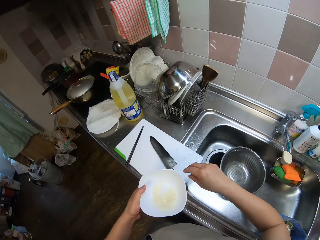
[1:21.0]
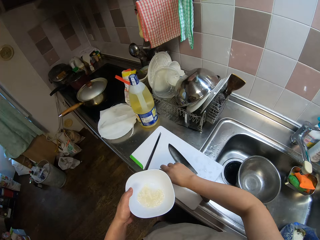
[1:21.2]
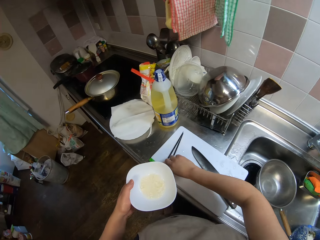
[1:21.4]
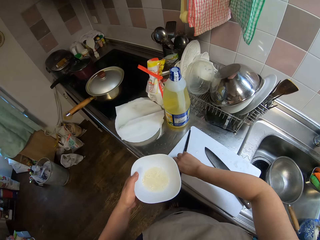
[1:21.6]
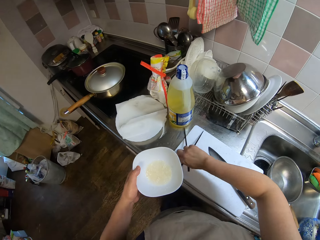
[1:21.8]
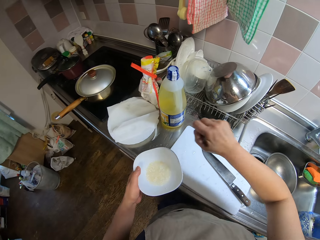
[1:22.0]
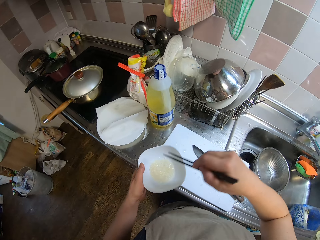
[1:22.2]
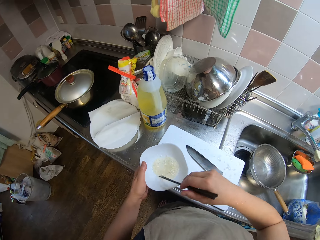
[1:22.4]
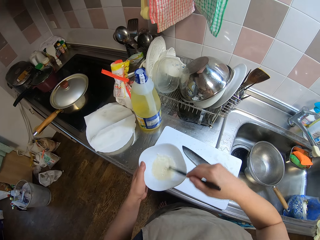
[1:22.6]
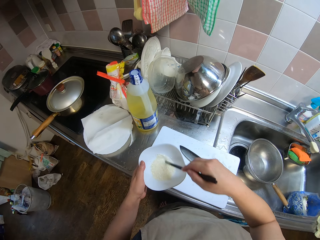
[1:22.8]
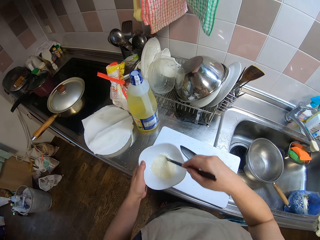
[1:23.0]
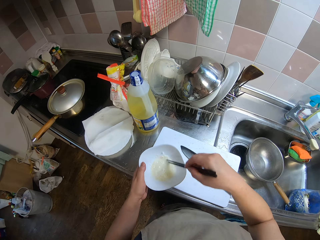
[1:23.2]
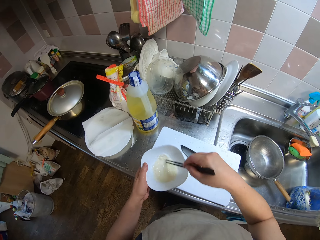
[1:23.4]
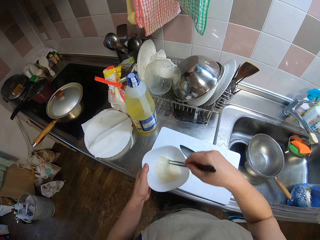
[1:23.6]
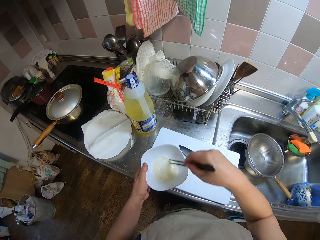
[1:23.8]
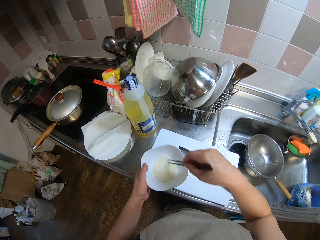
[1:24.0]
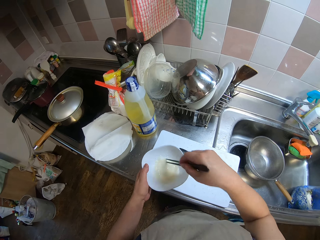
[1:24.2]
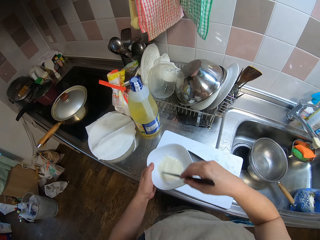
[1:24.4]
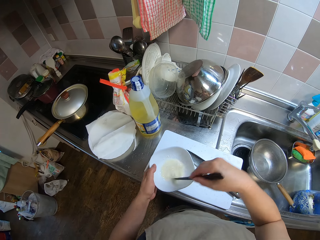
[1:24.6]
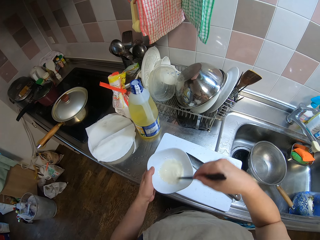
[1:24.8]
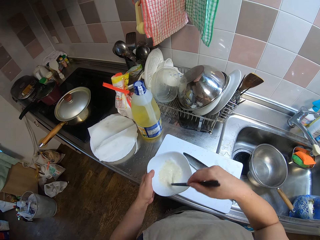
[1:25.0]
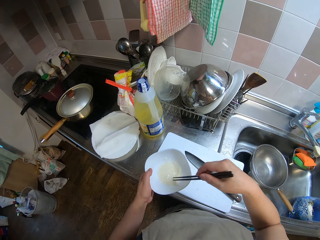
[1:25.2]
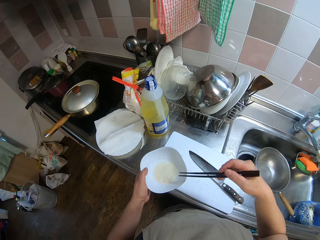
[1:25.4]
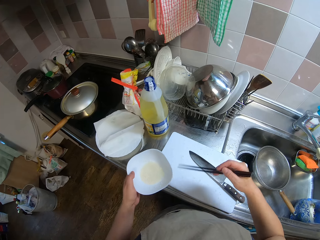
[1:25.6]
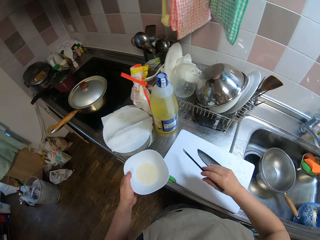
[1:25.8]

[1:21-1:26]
The camera wearer turns off the table. She moves a step. She picks the chopsticks from the chopping board with her right hand. She mixes the flour and water with the chopsticks.

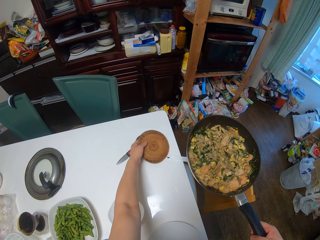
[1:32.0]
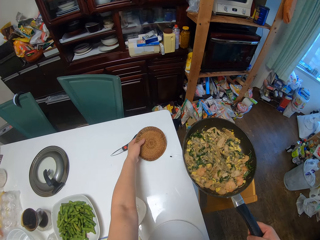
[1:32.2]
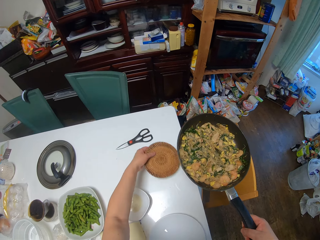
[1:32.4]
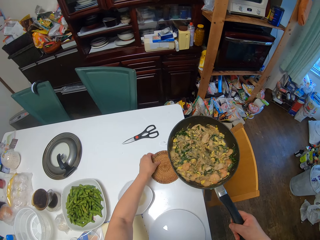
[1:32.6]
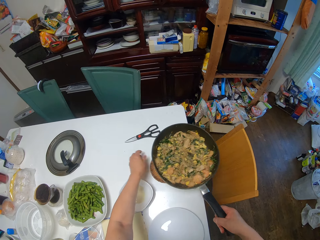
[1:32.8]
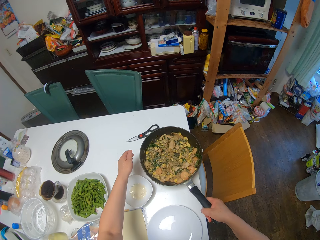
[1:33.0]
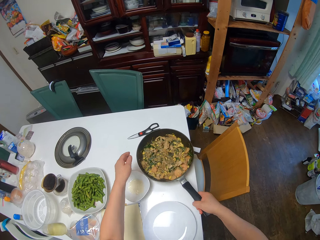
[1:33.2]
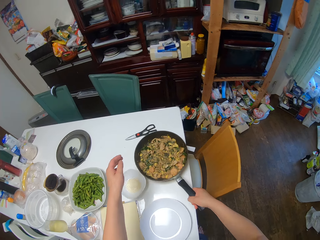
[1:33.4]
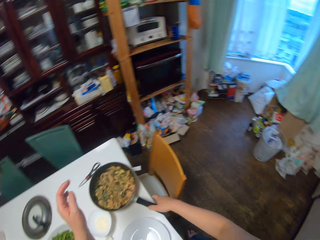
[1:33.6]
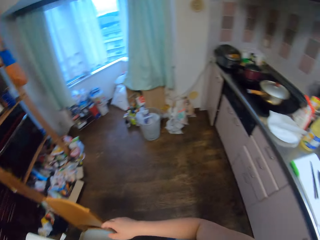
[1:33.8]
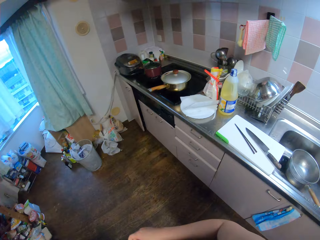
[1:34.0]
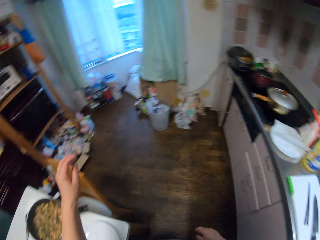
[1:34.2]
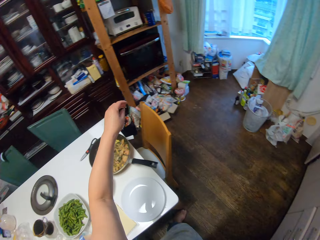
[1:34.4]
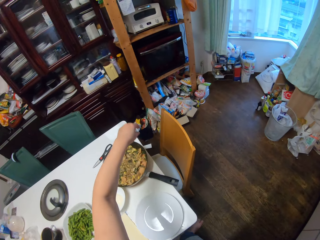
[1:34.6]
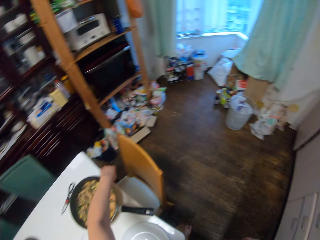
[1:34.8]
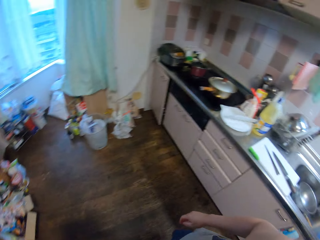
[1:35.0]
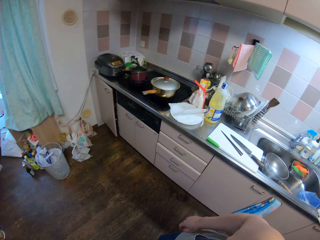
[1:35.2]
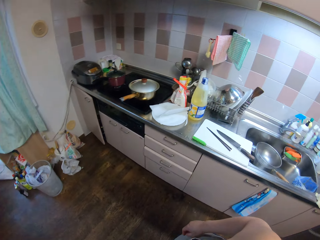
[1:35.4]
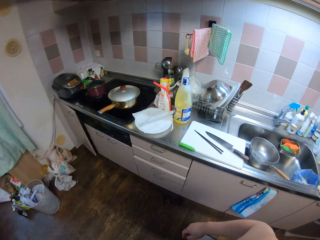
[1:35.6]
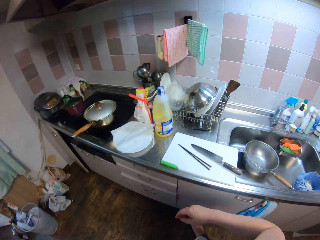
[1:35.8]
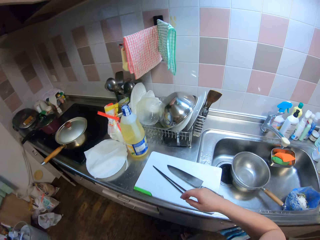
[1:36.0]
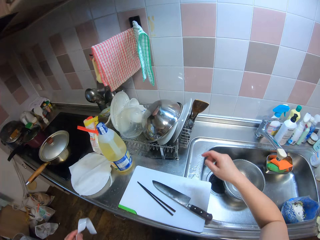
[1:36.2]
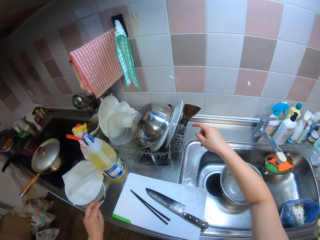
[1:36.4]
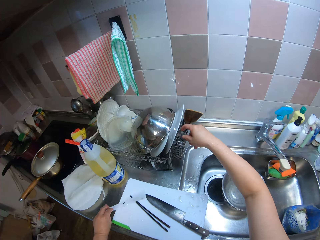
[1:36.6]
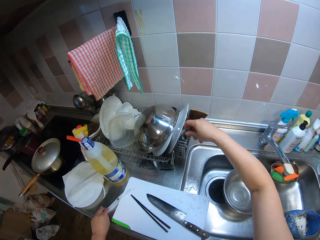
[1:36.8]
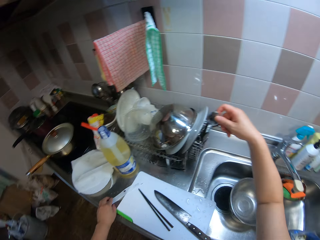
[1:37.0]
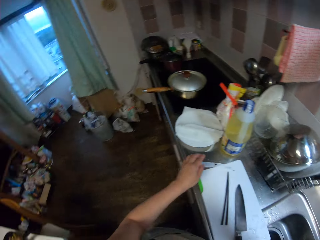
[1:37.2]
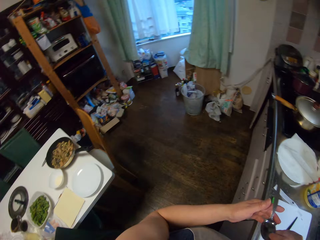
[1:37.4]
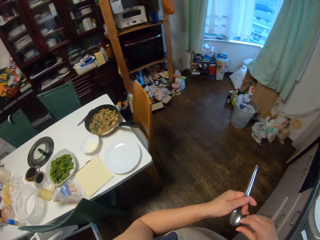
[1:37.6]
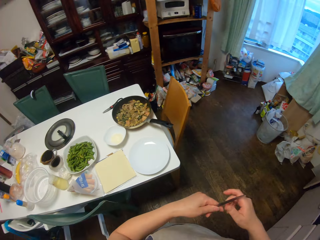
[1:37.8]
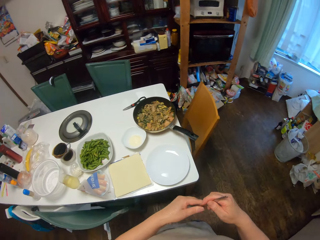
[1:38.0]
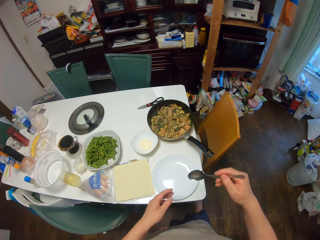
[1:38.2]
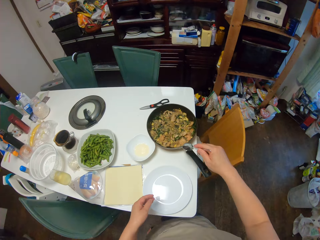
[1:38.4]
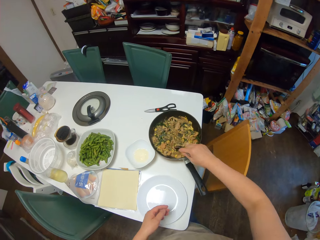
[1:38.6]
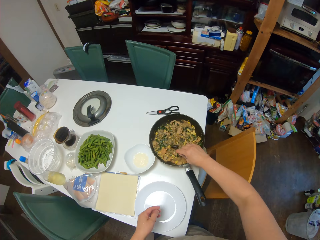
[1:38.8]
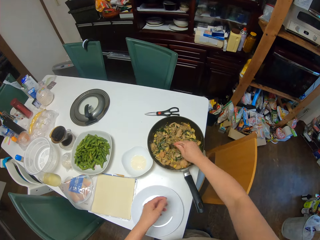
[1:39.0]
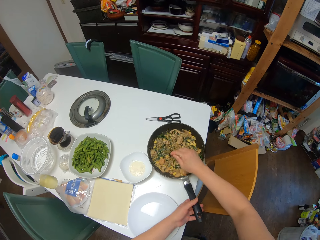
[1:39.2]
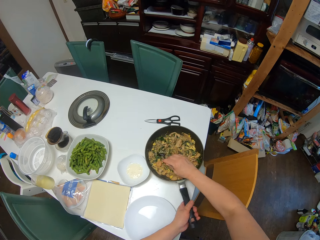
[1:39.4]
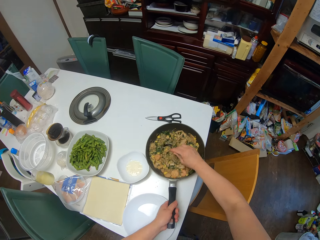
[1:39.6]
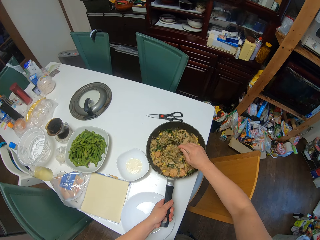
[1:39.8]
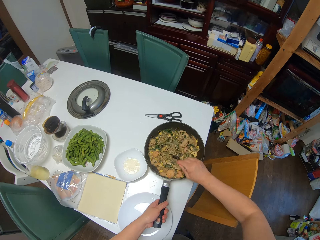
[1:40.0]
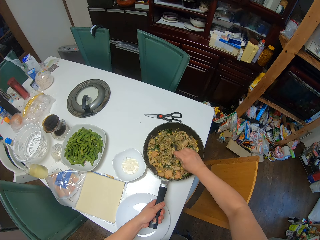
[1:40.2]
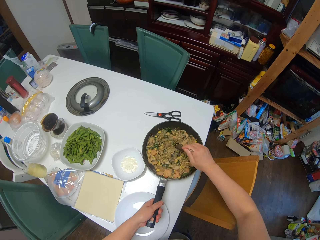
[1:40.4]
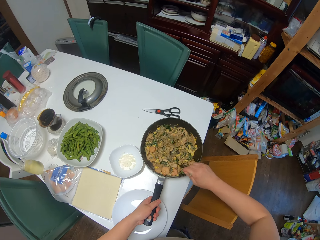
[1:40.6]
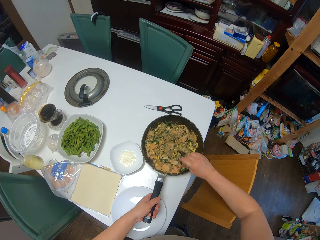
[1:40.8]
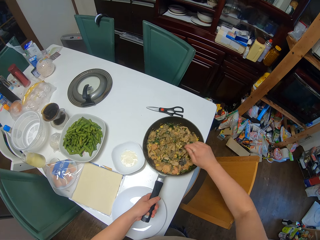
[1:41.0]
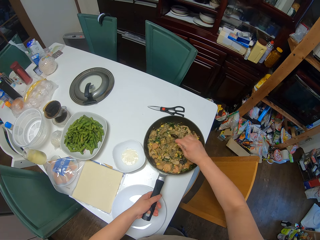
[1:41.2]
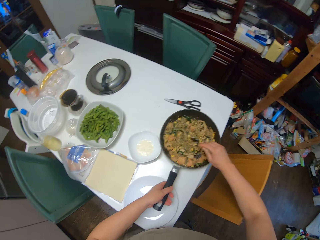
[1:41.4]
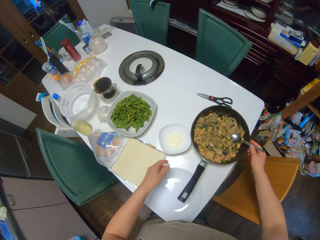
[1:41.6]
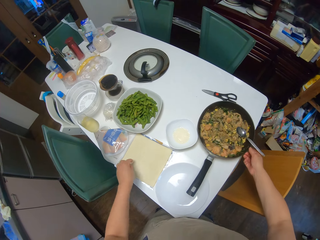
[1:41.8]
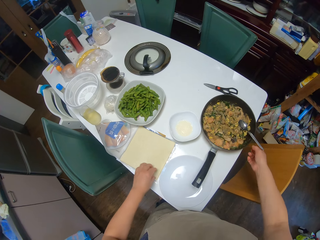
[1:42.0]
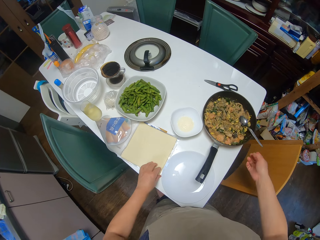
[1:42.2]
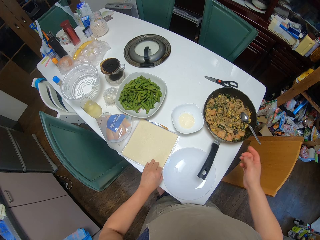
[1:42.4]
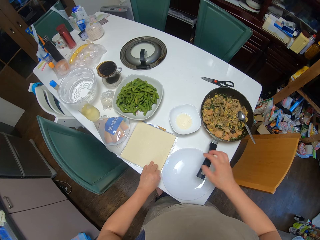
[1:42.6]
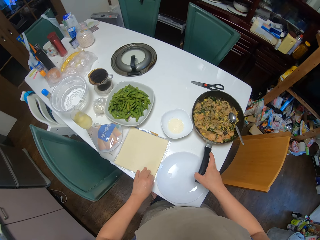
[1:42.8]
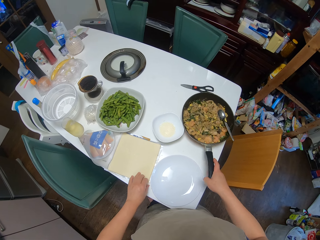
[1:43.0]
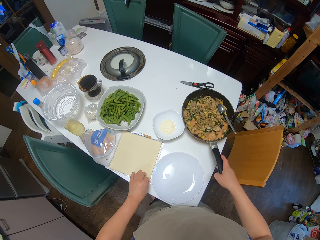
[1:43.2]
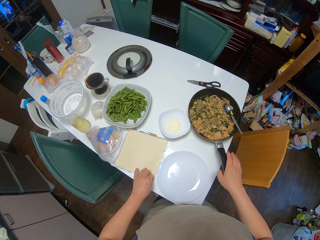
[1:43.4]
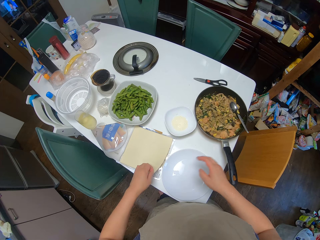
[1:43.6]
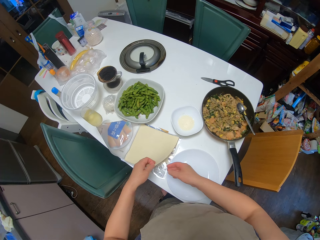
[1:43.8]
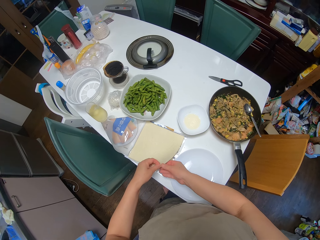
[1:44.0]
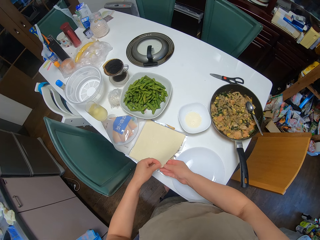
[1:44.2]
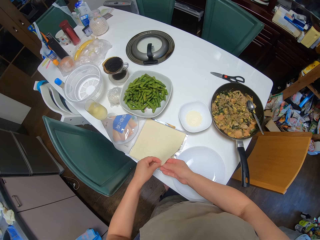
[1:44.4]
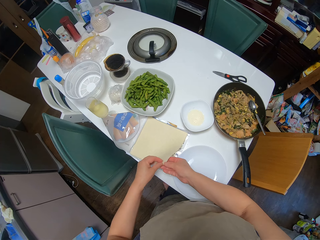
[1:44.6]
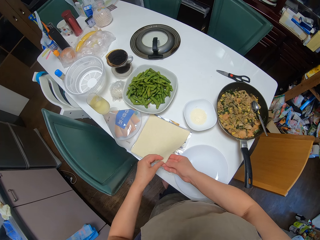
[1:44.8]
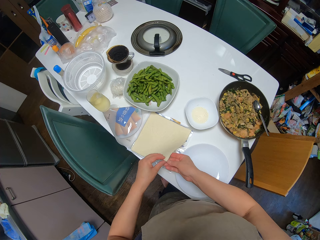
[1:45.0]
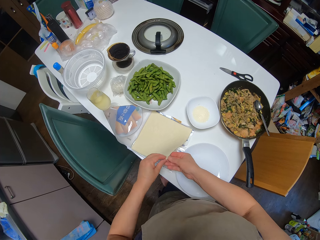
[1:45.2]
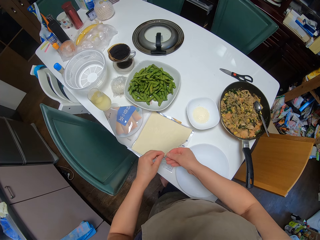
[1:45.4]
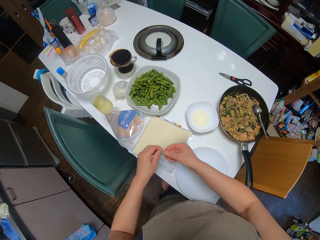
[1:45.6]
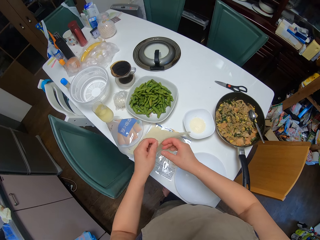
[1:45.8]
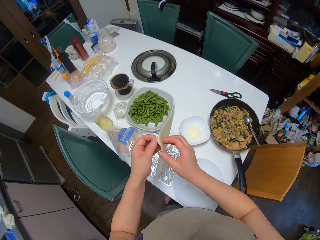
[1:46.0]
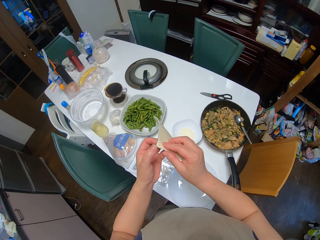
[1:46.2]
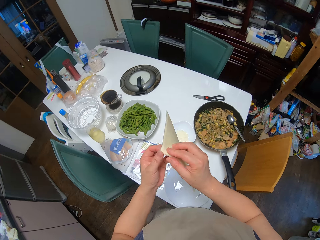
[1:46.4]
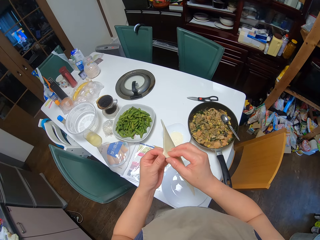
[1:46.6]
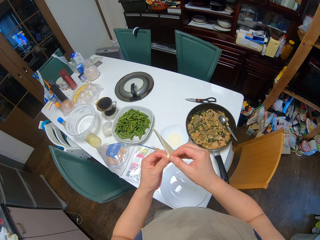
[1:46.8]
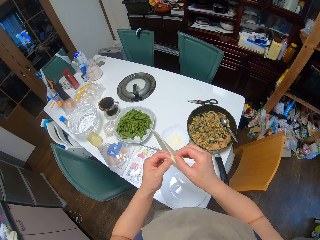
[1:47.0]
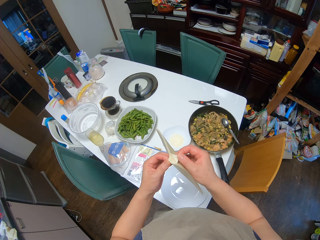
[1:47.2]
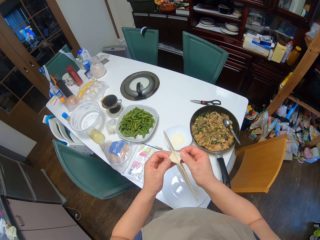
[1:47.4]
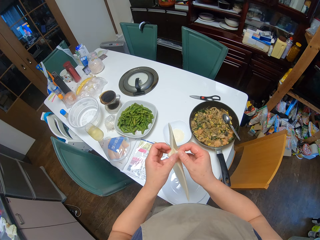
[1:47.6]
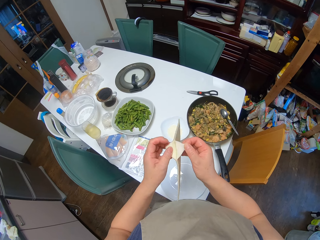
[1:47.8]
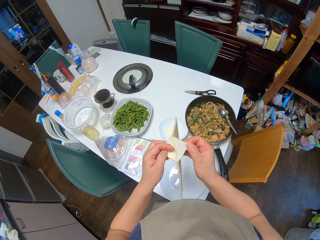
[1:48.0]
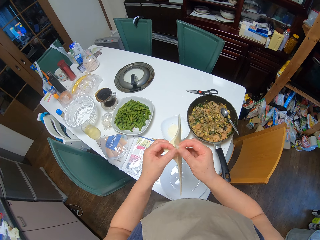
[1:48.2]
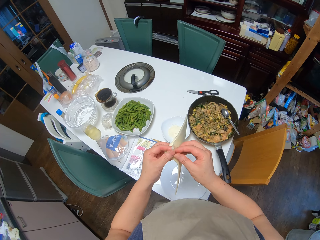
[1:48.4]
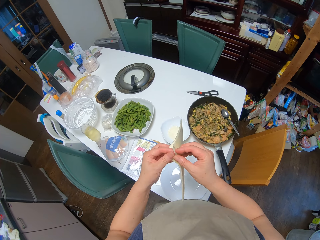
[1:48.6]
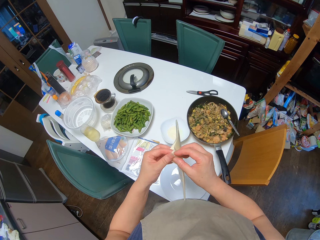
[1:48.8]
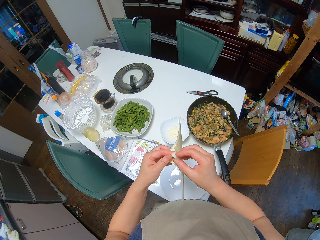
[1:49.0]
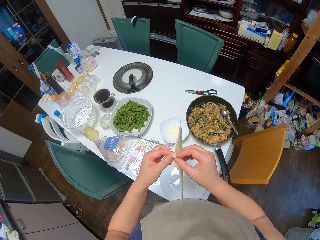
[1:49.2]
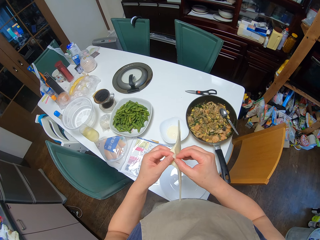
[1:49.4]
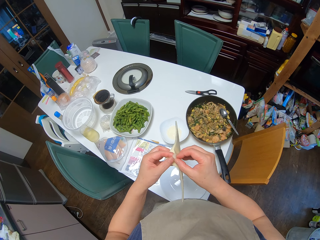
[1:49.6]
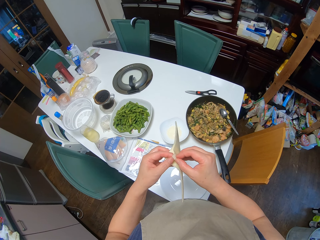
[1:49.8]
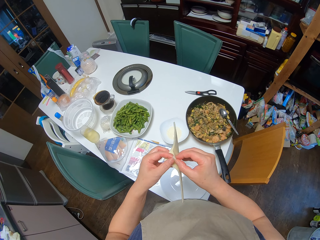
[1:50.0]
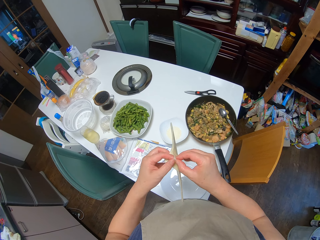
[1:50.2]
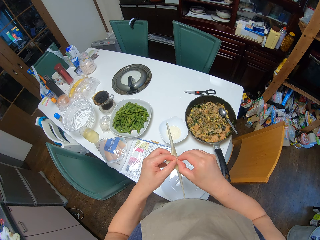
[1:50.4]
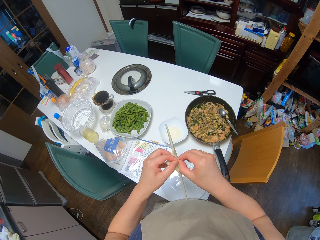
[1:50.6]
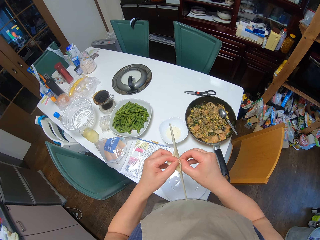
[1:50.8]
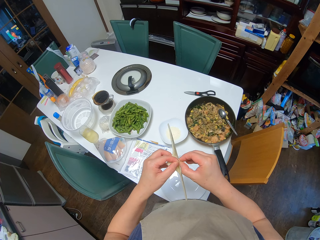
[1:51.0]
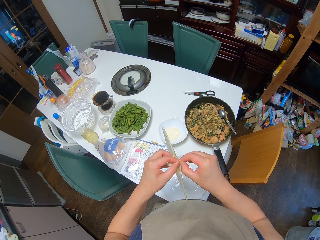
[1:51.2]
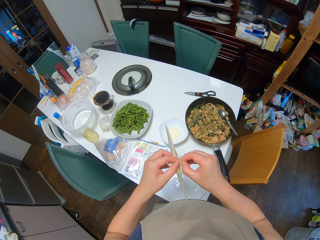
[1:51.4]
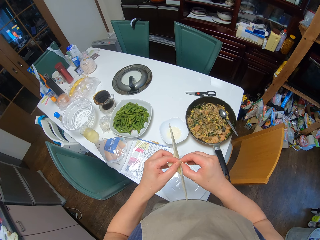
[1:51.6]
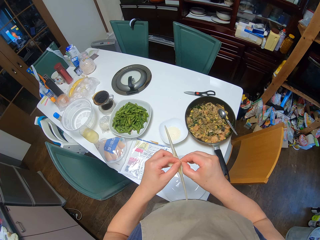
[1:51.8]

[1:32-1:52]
The camera wearer moves the scissors aside on the table with her left hand. She drops the saucer on the table. She drops the frying pan on the table. She looks around the room. She picks a spoon from the rack with her right hand. She stirs the spring roll fillings in the frying pan with the spoon. She drops the spoon in the frying pan. She picks the spring roll sheets from the table with her left hand. She turns the frying pan on the table with her right hand. She pushes the pan aside. She holds the paper. She pulls out one of the sheets.
